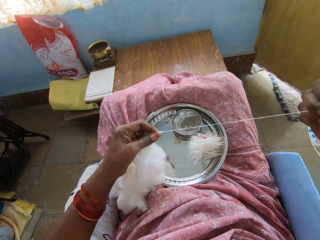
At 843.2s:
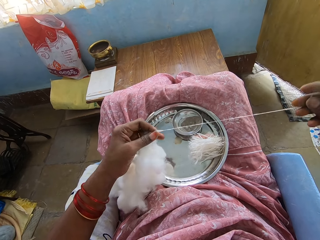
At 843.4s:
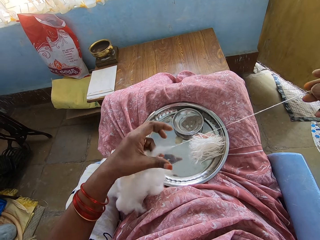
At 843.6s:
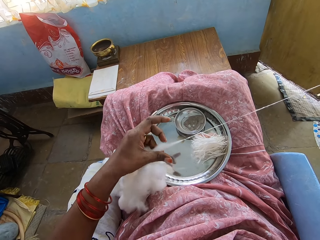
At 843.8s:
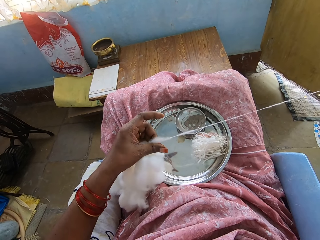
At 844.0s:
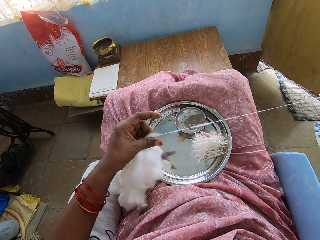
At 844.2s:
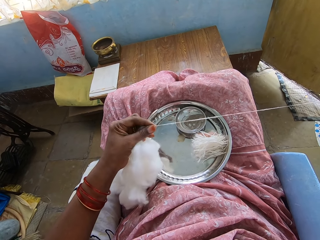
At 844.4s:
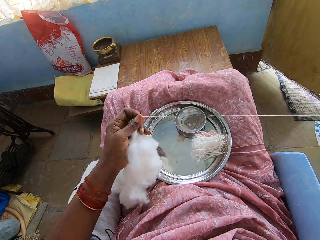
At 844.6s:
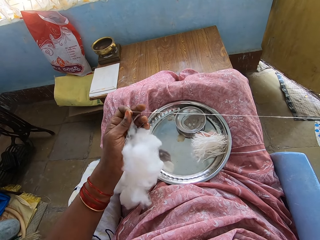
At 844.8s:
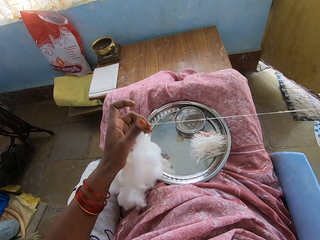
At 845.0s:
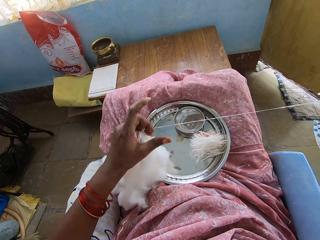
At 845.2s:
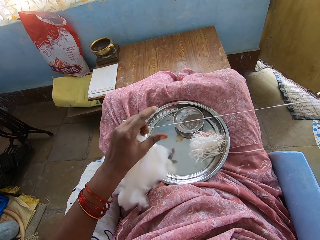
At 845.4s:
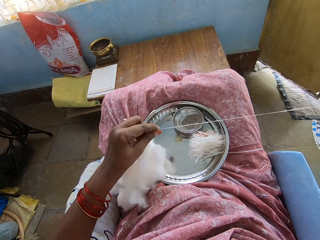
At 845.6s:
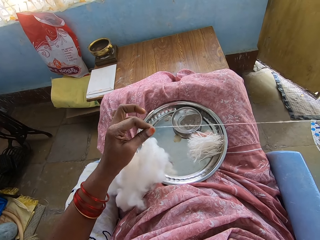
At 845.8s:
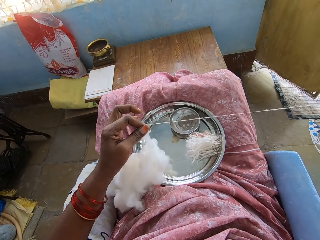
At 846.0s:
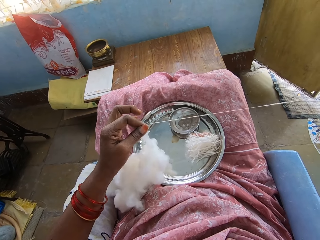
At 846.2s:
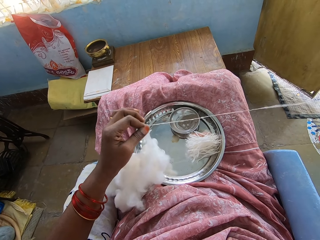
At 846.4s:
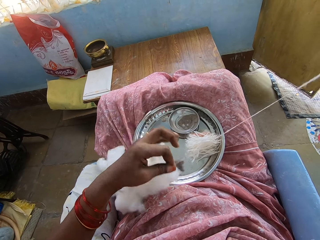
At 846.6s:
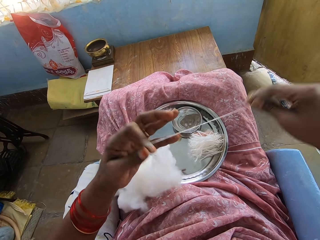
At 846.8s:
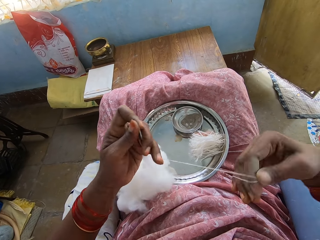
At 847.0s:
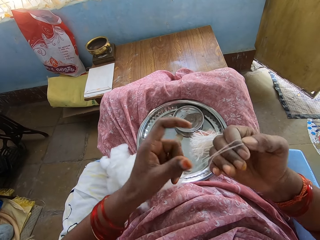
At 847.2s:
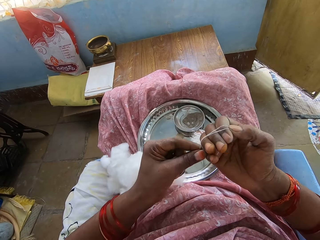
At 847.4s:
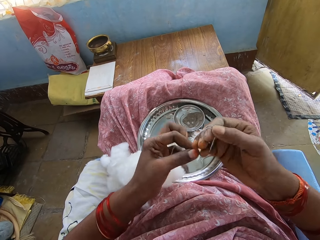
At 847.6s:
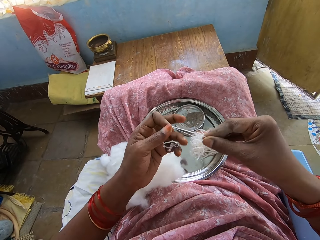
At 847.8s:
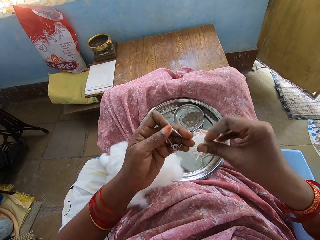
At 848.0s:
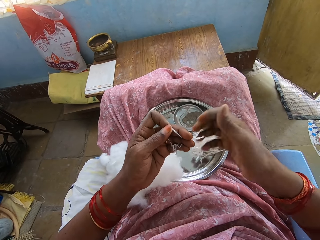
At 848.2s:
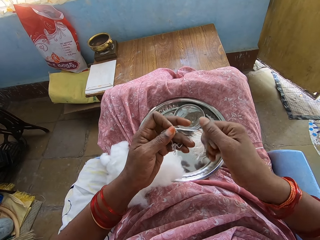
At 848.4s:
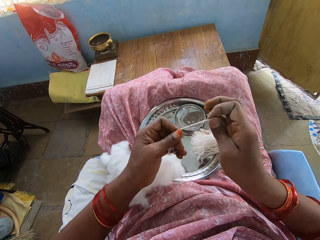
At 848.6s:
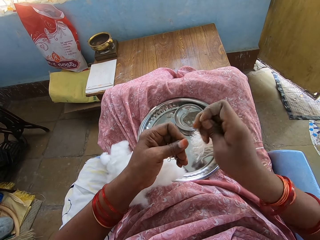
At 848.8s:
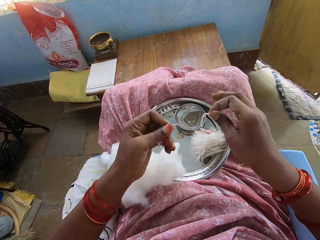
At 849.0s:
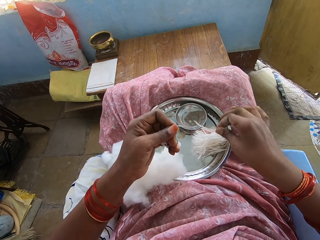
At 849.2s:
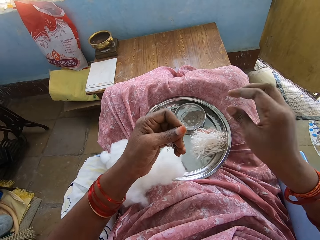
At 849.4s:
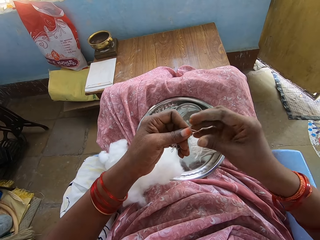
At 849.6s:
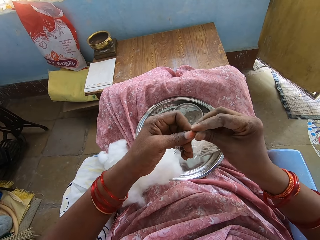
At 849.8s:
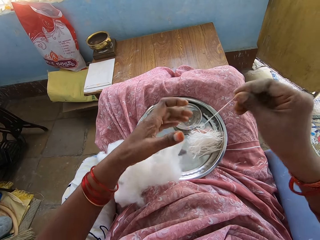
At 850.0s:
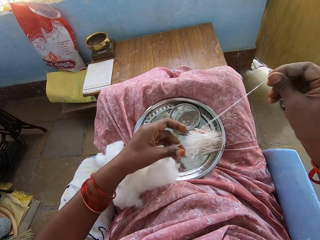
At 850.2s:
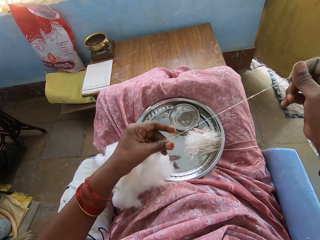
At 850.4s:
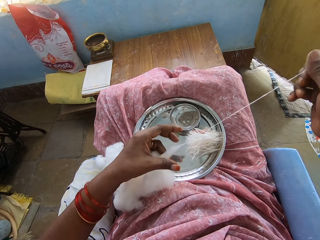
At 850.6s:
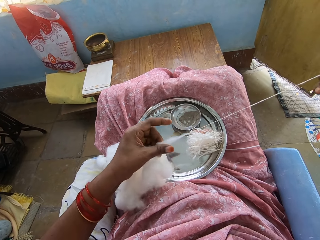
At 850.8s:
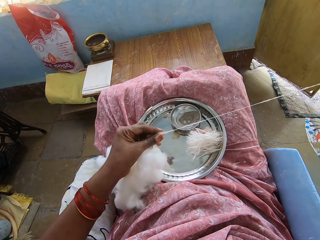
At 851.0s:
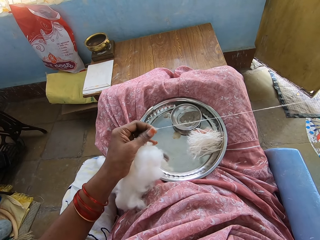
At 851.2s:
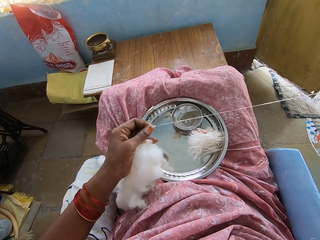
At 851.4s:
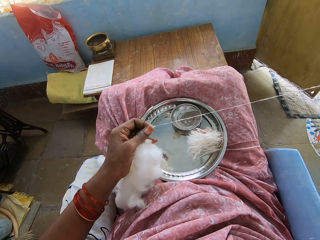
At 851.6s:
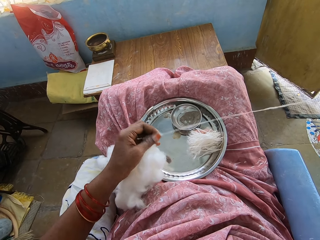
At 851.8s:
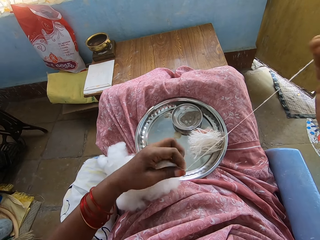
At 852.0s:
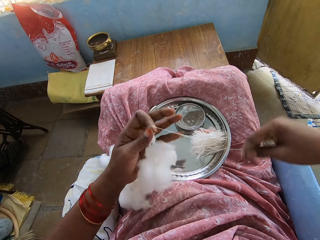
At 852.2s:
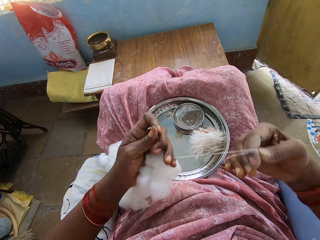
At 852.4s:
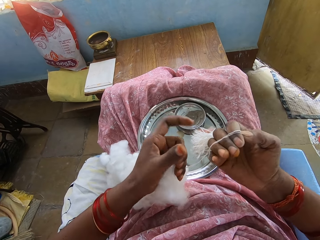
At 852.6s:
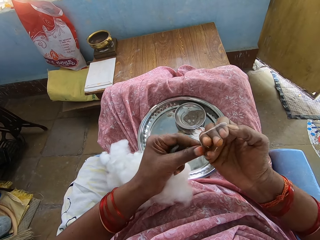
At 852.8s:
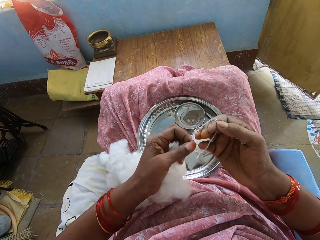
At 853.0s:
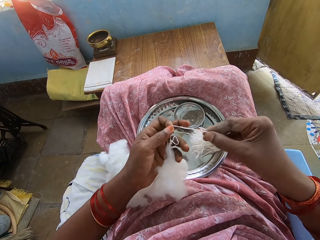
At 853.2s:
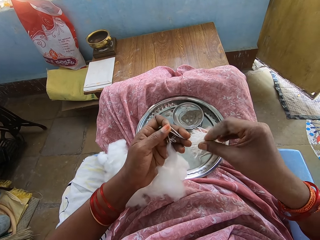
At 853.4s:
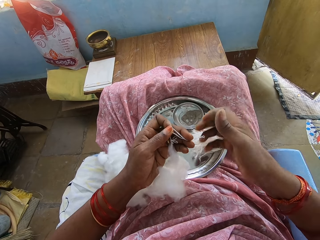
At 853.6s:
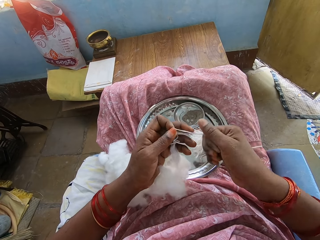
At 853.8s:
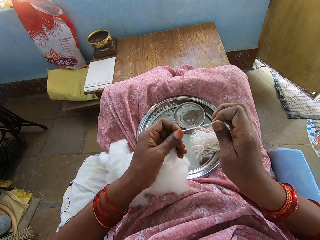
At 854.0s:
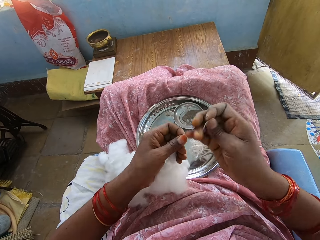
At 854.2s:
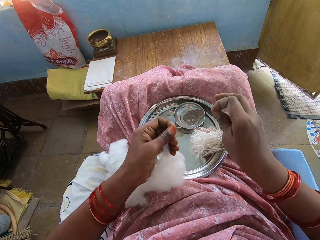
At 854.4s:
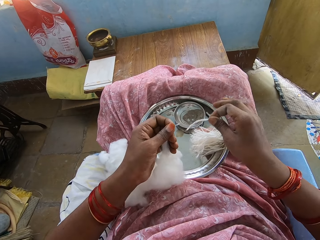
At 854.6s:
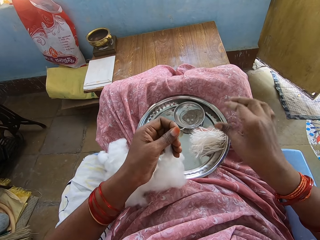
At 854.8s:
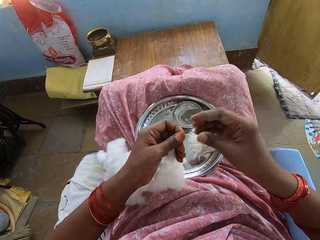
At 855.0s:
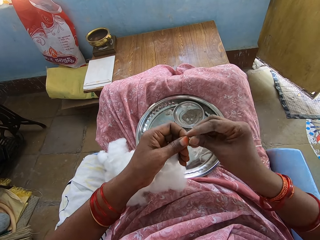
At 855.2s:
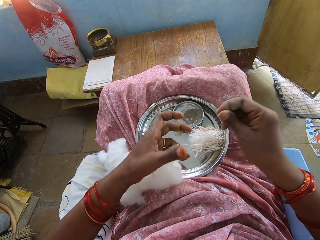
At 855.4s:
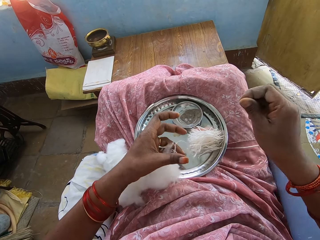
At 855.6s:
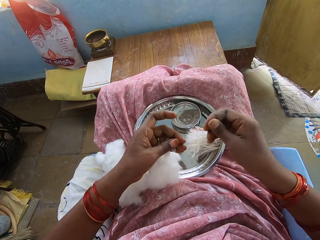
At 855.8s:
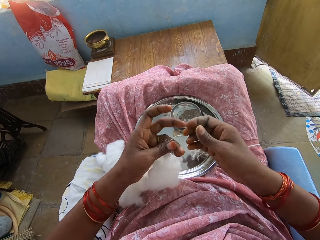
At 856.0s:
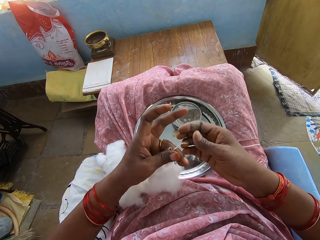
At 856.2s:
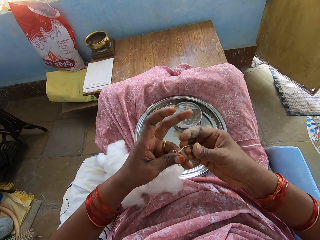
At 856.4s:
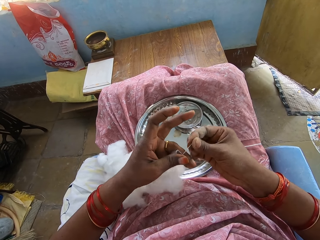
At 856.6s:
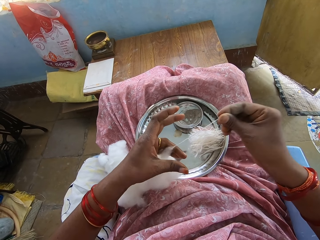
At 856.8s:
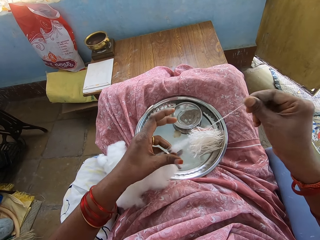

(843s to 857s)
The camera wearer rolls the cotton around the hand. They remove the cotton from the hand. They cut the cotton. They put the cotton in the tray. They spin the cotton with the hand. They pull the cotton. They roll the cotton around the hand. They remove the cotton from the hand. They cut the cotton. They put the cotton in the tray. They spin the cotton with the hand.

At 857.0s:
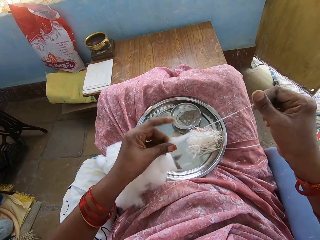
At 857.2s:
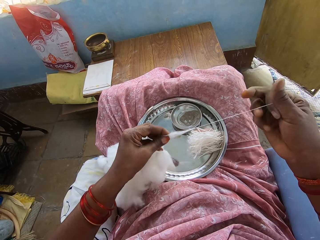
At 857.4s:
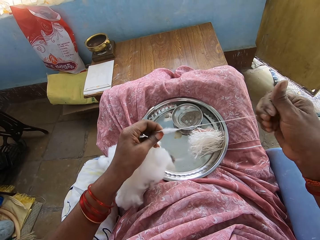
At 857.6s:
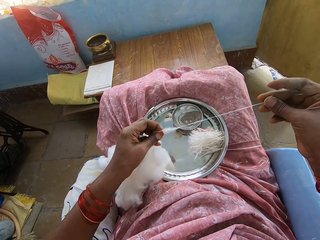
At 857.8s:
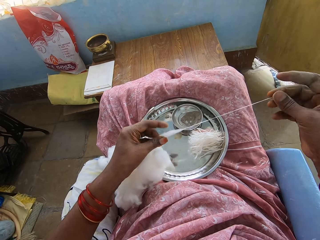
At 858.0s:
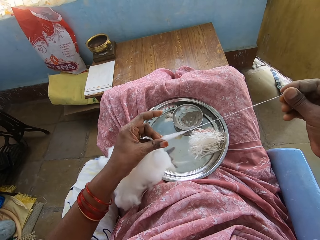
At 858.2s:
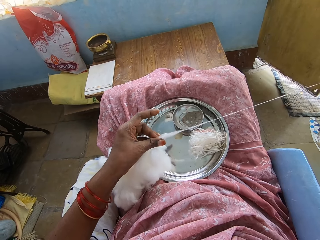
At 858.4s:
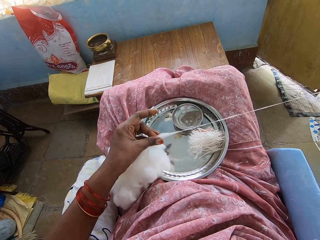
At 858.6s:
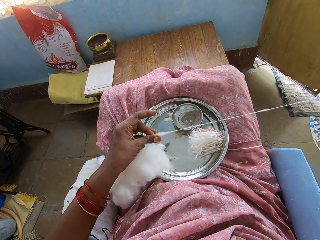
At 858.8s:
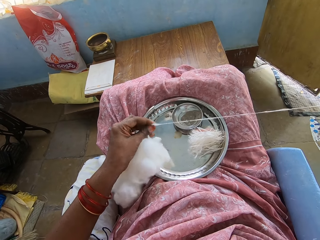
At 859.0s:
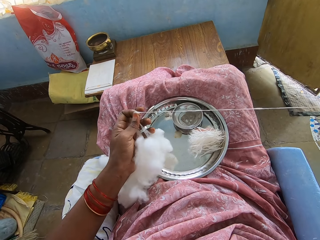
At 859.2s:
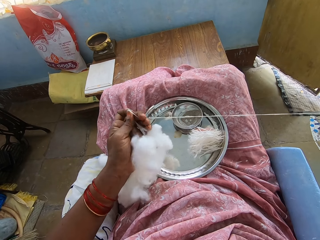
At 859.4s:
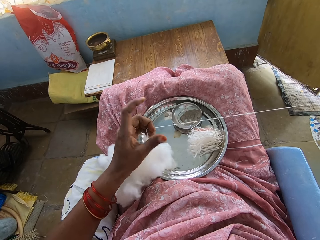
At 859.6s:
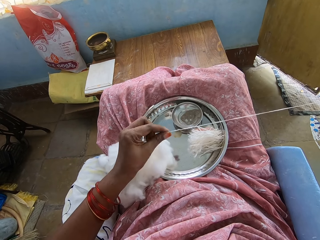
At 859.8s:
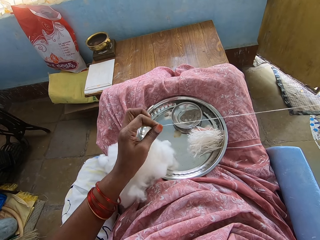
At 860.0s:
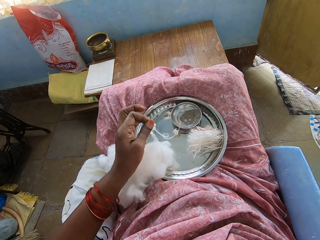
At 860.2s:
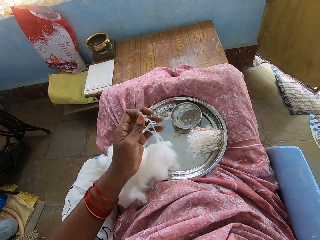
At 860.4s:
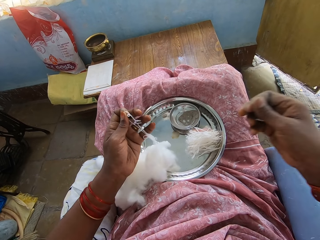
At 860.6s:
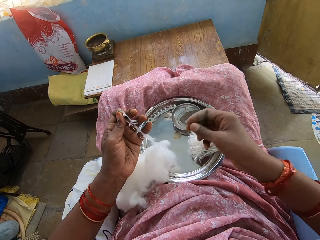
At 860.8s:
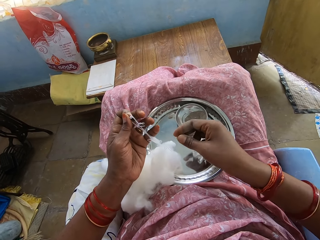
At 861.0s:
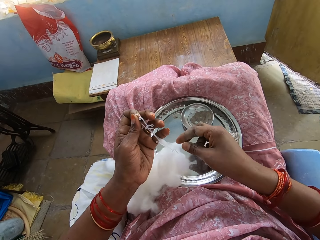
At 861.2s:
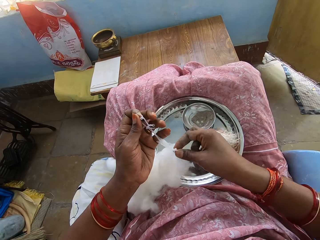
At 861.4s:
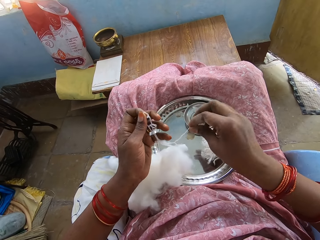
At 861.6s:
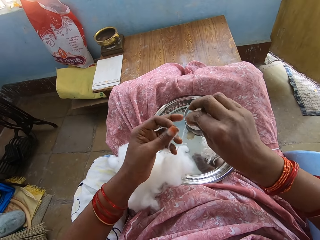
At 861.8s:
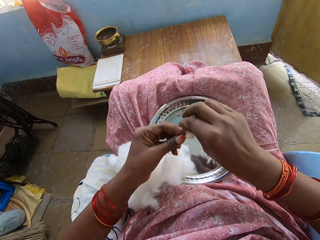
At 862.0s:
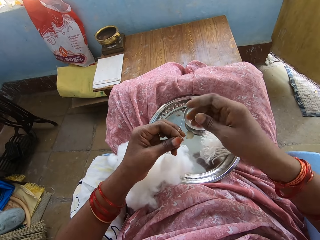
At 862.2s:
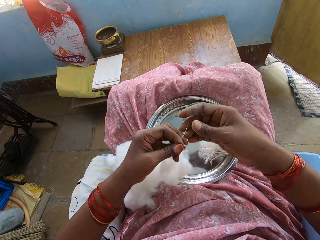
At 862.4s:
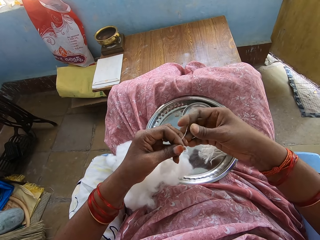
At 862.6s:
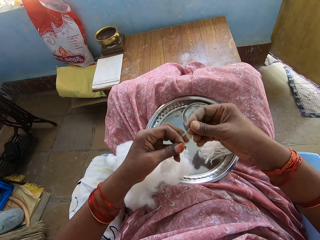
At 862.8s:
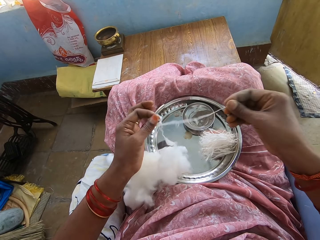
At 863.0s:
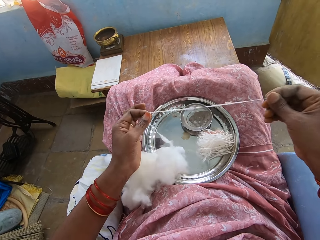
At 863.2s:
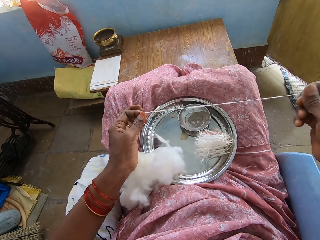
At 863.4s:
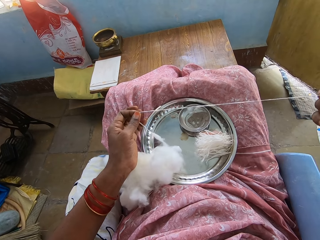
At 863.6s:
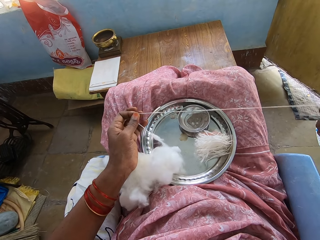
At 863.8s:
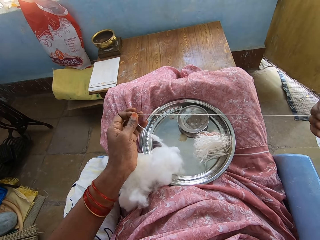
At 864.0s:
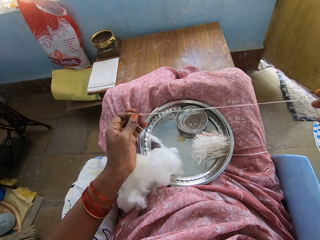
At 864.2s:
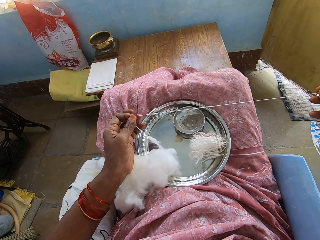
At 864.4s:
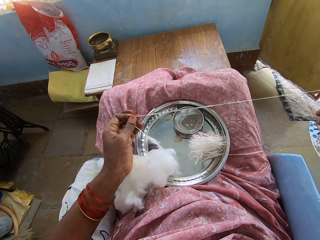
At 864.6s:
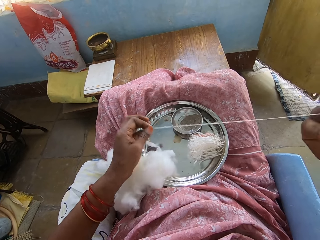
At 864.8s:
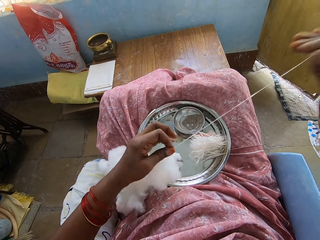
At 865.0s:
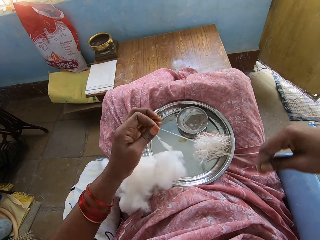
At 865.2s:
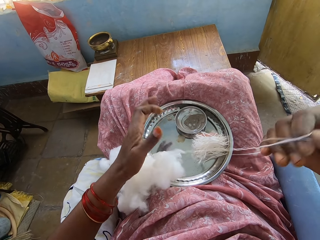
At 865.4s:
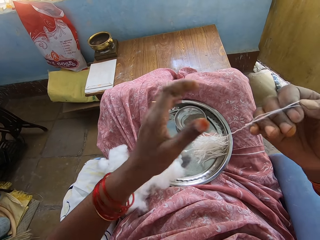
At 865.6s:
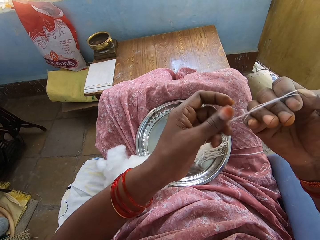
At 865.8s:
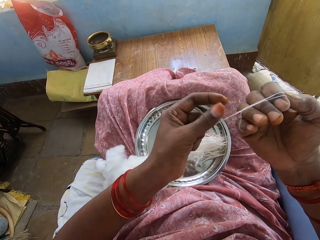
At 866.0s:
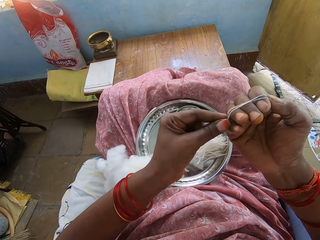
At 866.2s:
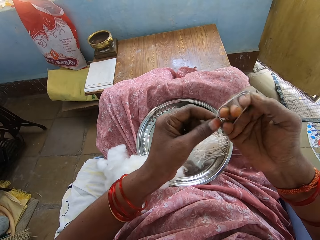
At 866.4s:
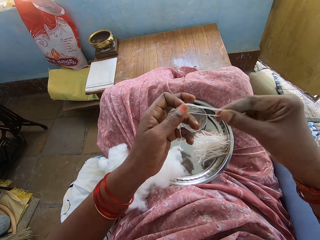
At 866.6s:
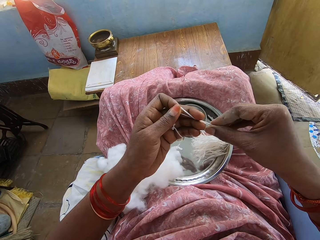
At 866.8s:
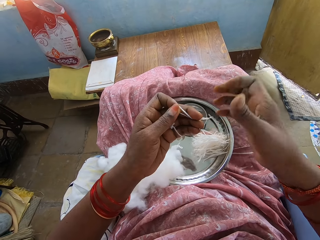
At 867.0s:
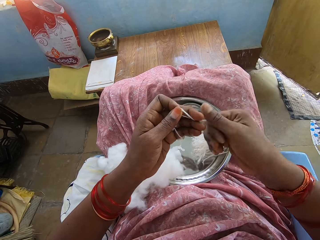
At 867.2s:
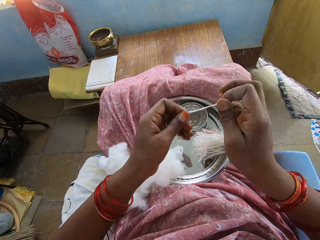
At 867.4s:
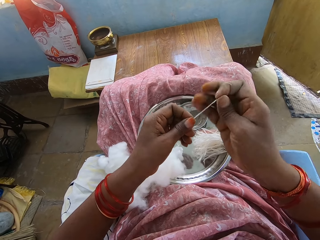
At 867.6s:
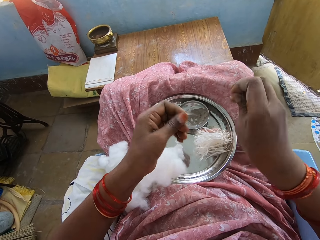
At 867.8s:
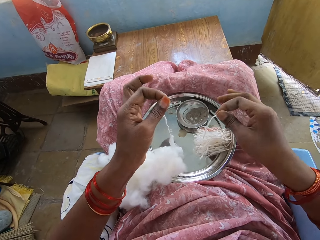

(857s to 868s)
The camera wearer pulls the cotton. They roll the cotton around the hand. They remove the cotton from the hand. They cut the thread.
